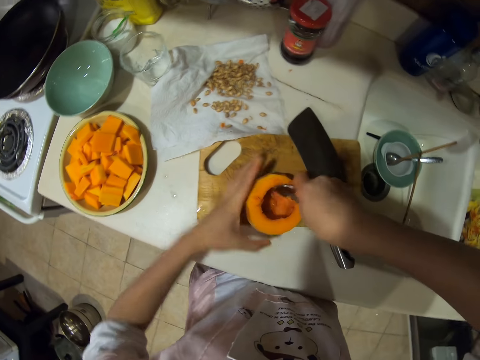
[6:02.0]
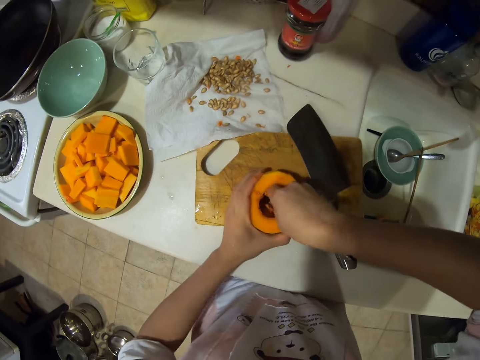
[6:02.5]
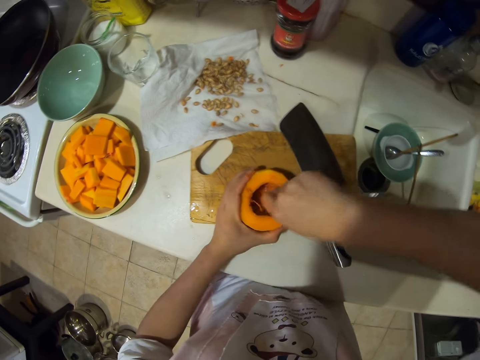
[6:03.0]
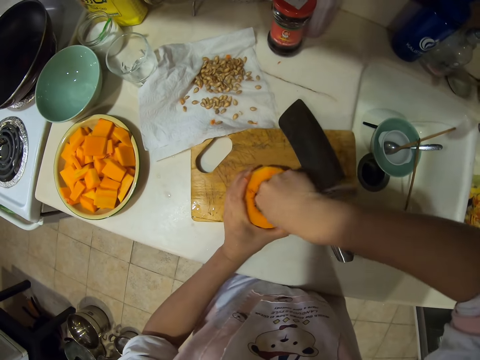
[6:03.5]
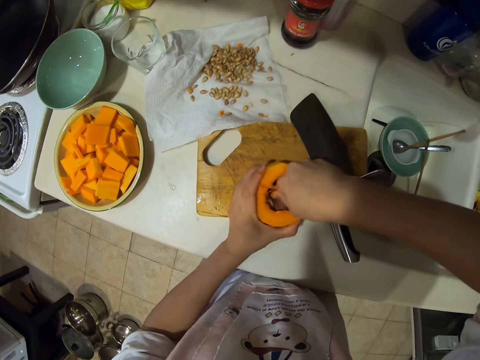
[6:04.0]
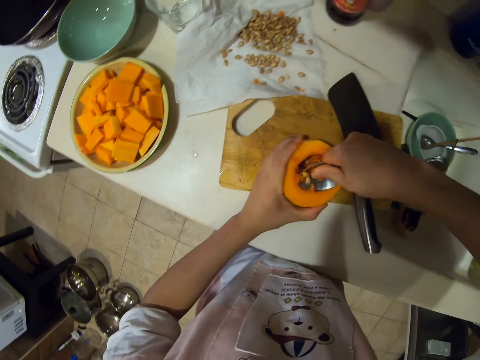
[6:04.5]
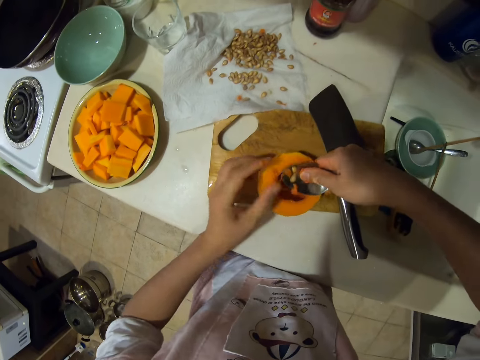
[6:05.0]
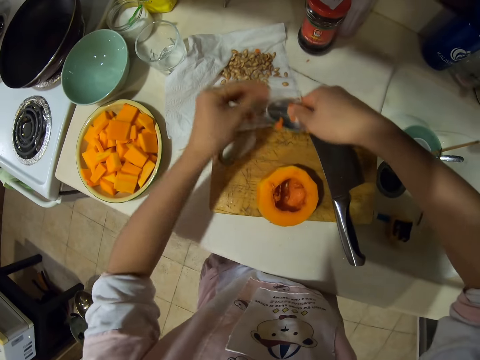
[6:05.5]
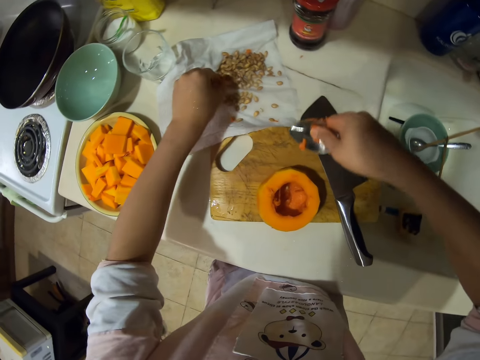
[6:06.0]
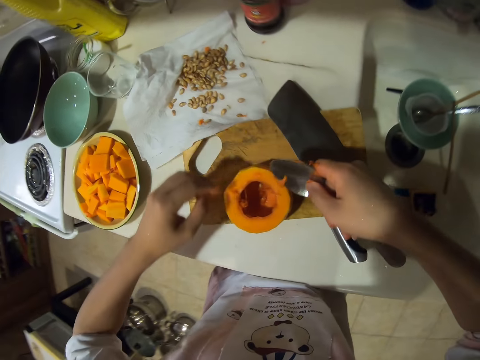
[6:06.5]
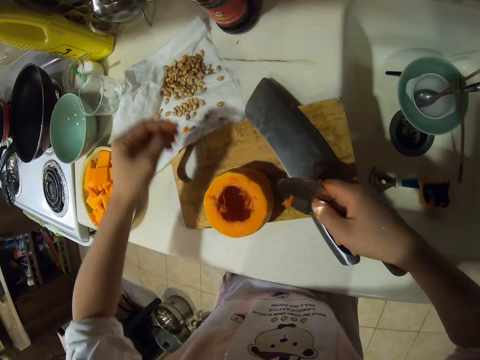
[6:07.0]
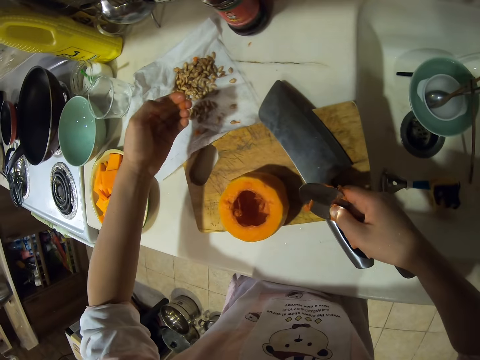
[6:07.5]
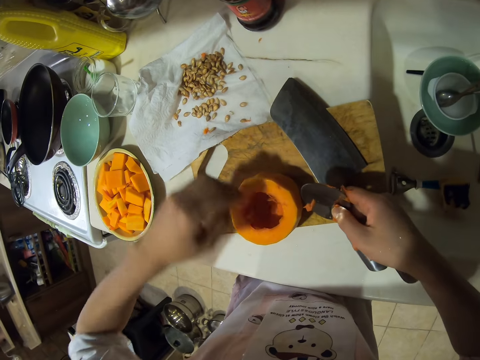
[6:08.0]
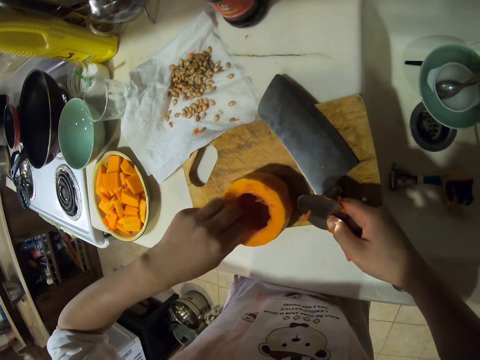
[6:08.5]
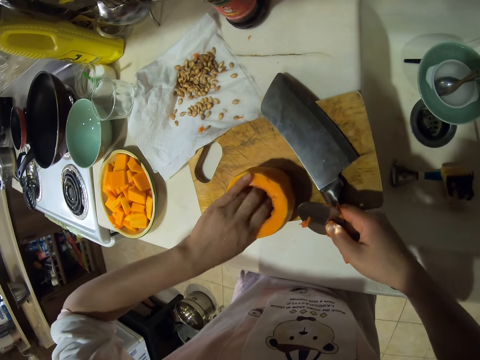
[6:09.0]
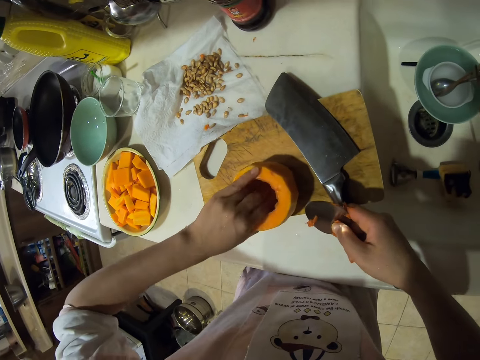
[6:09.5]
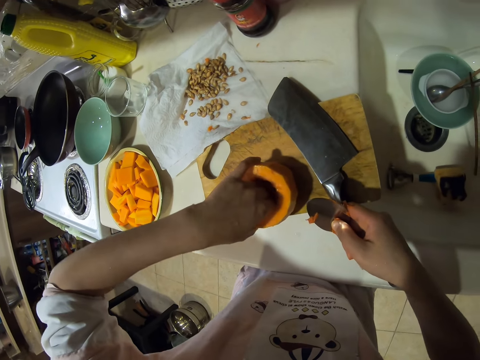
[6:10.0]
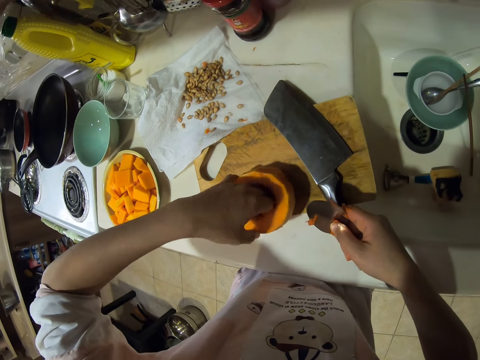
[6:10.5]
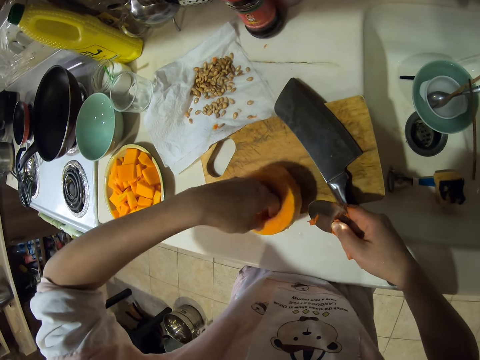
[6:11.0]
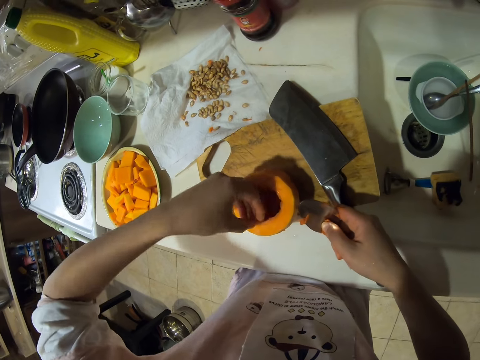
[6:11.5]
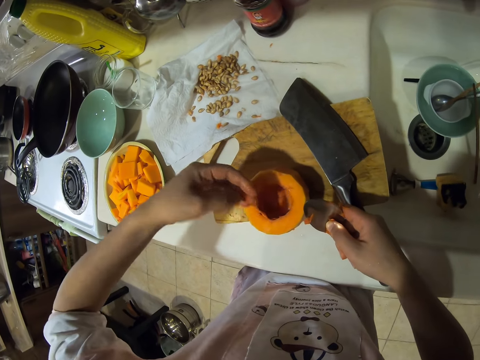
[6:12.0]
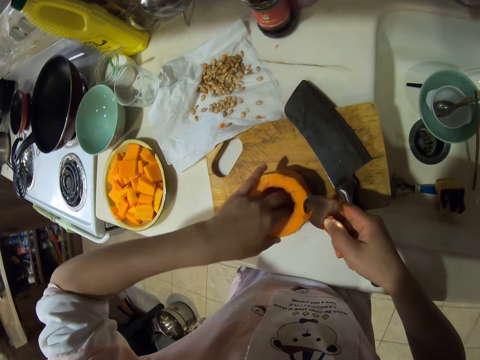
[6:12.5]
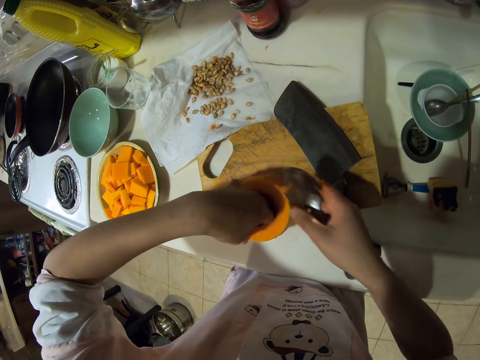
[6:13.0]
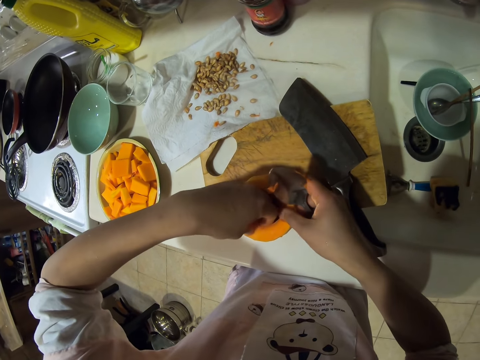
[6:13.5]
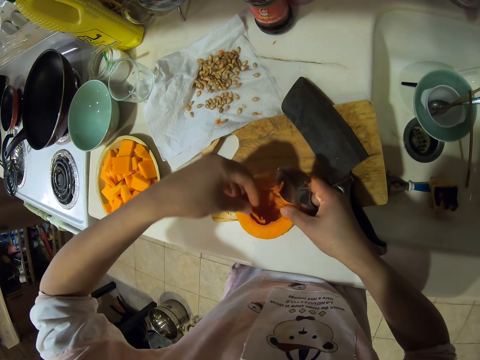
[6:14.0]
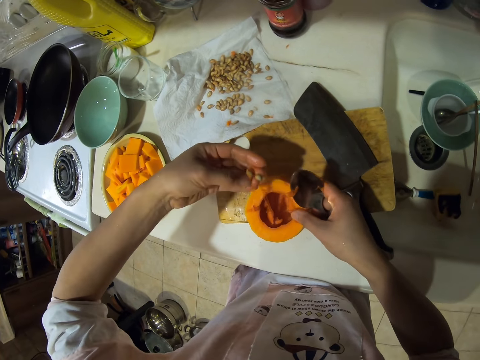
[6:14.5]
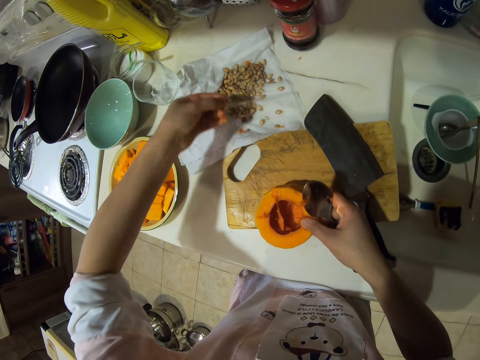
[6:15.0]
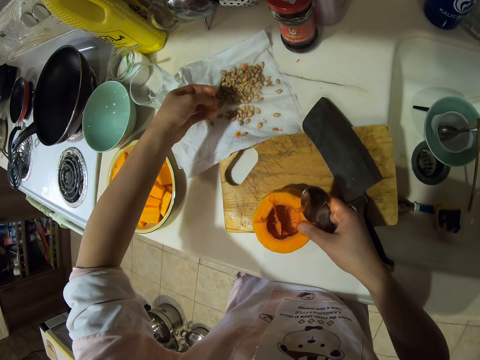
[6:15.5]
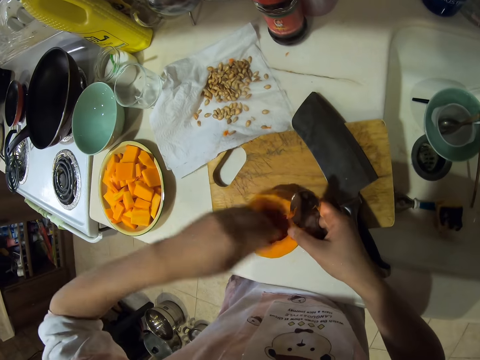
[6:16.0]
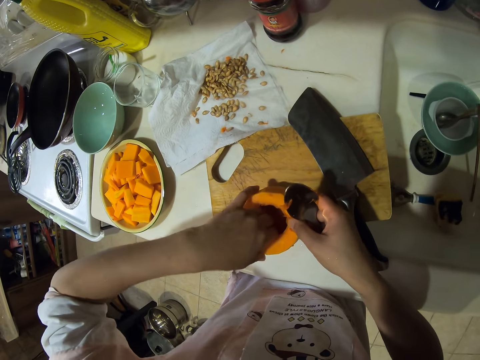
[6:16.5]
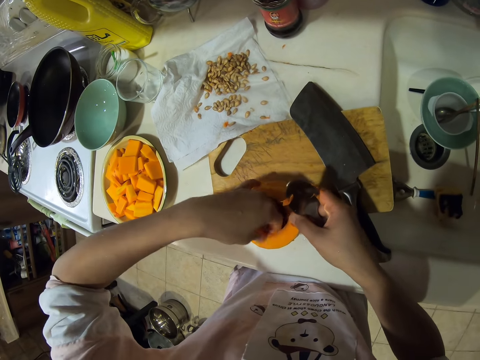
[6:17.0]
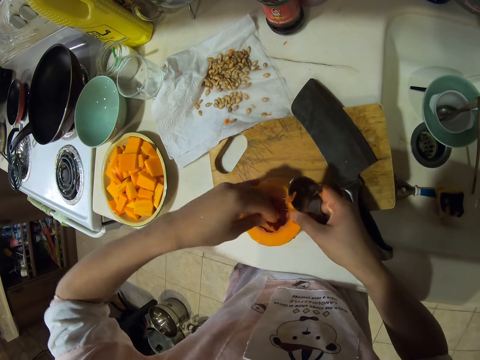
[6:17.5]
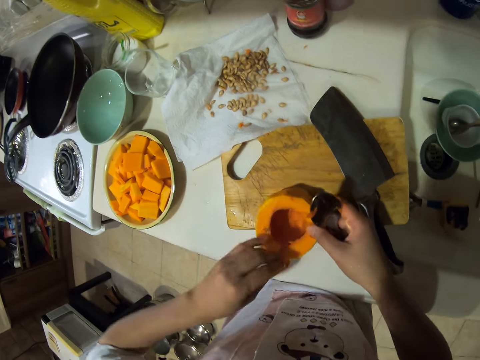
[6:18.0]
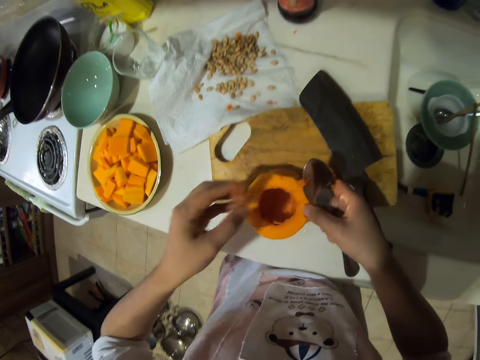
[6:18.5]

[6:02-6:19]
The camera wearer scoops from the pumpkin. They scoop from the pumpkin again. They put a seed on the paper. They check the pumpkin. They check the pumpkin again. They put the seed on the paper. They check the pumpkin.

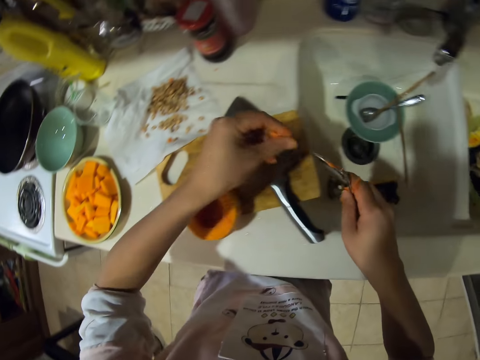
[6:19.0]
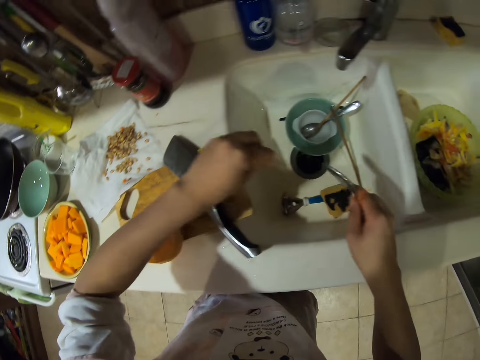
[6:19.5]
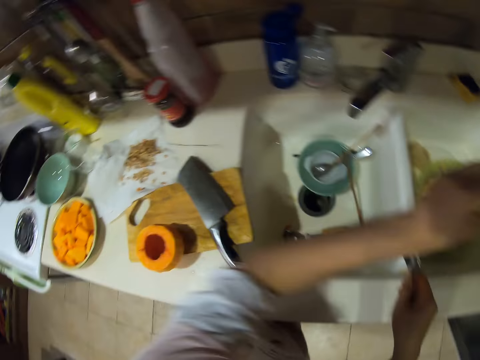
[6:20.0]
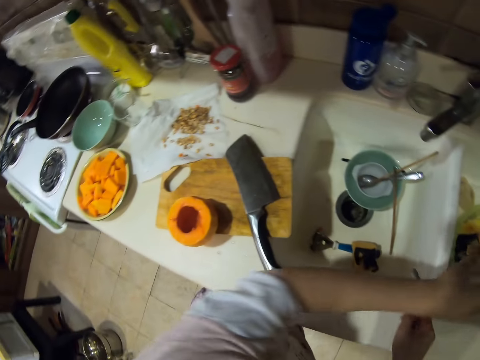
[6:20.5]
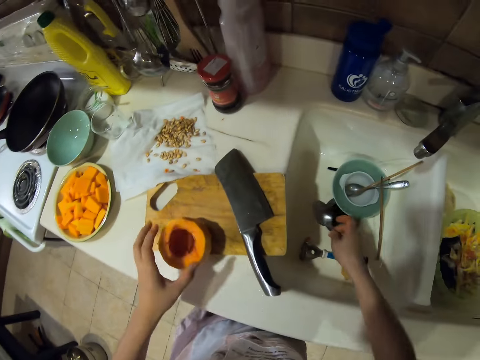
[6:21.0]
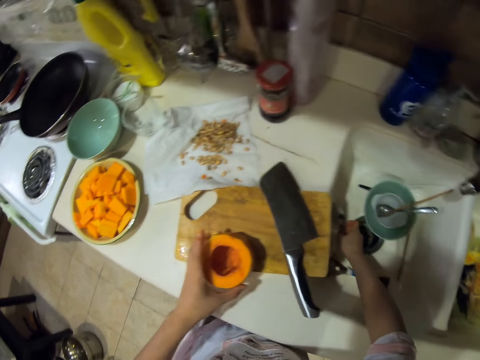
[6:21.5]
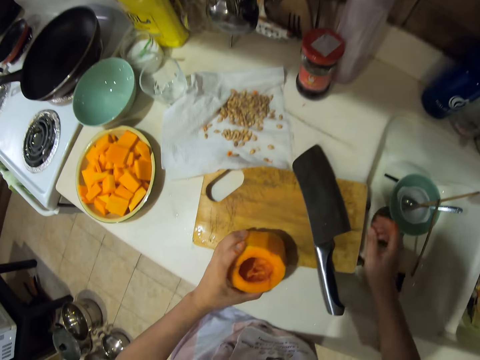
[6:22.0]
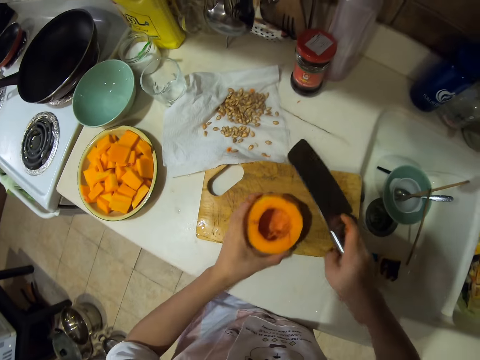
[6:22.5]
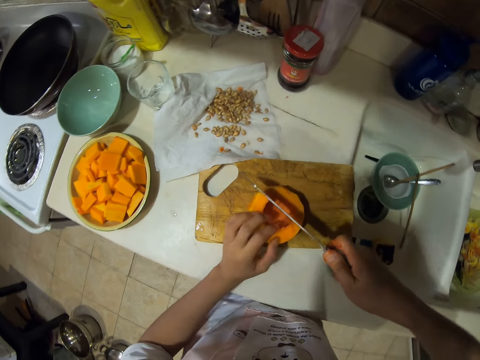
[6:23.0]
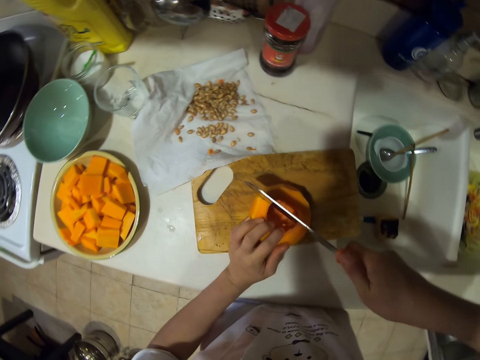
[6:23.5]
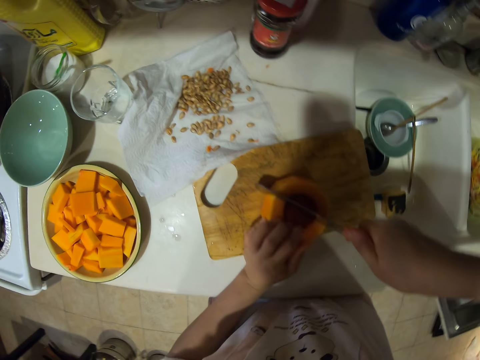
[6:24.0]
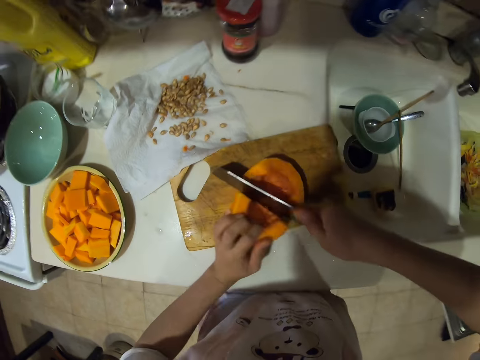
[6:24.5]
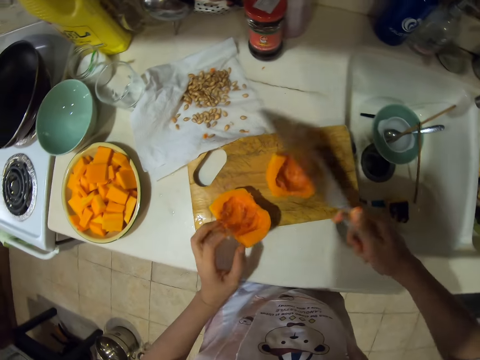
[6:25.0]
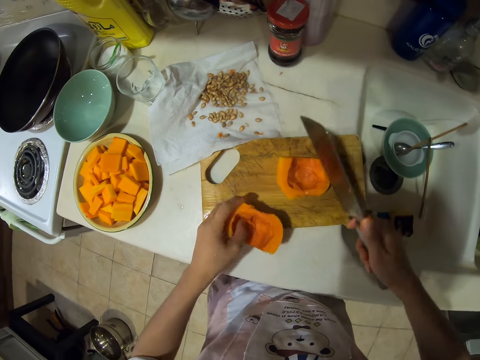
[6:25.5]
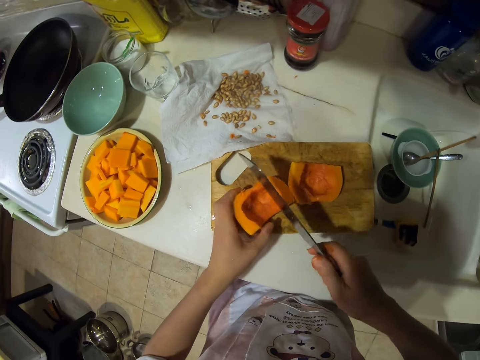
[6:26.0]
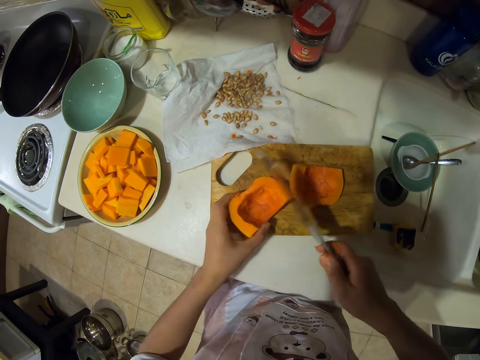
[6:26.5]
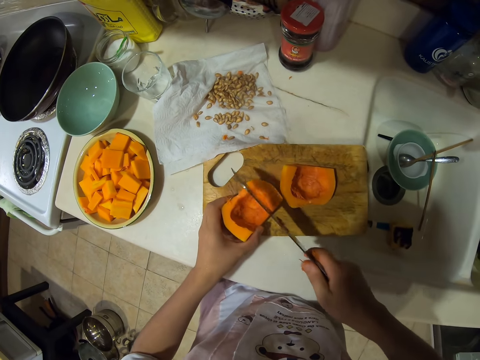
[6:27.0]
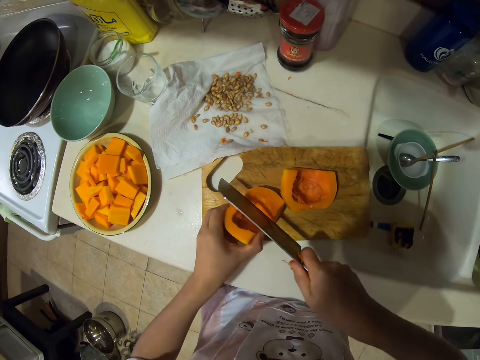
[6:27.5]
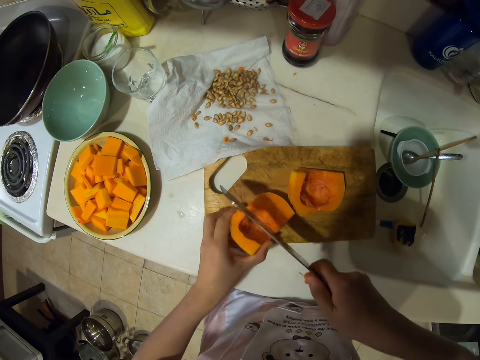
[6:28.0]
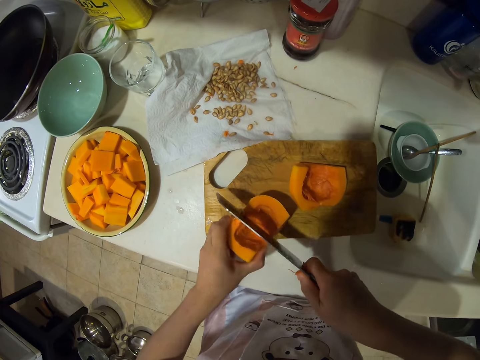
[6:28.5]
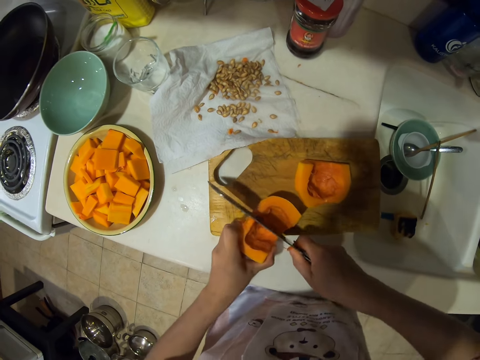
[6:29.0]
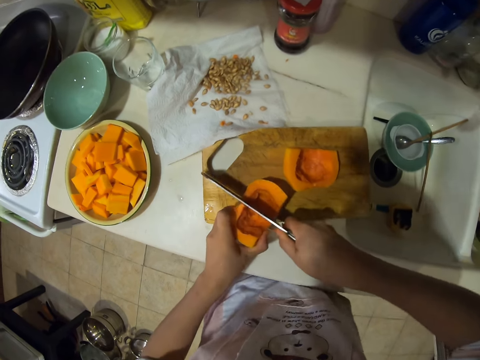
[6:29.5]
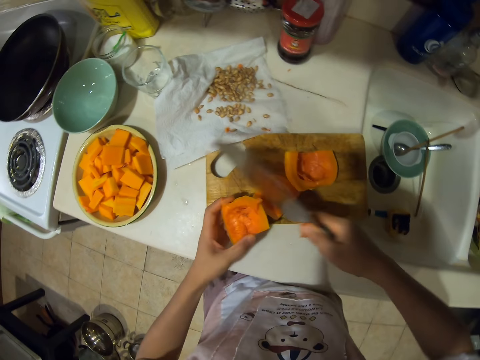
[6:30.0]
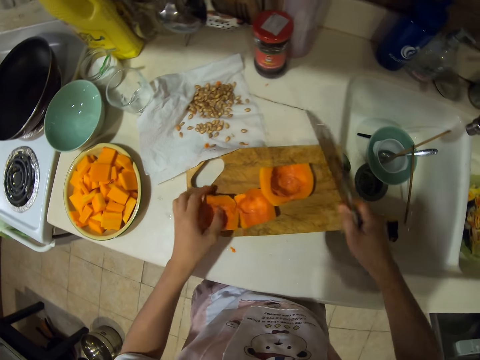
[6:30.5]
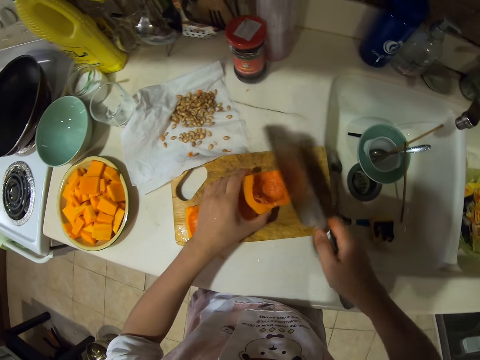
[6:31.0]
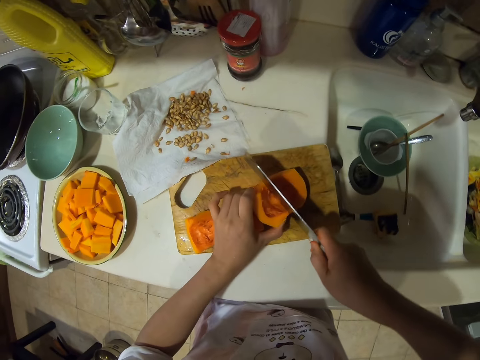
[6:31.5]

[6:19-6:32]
The camera wearer cleans the spoon with their hand. They put something in a bin. They place the spoon in the sink. They pick up the pumpkin. They pick up the knife. They cut the pumpkin into pieces. They chop the pumpkin.
